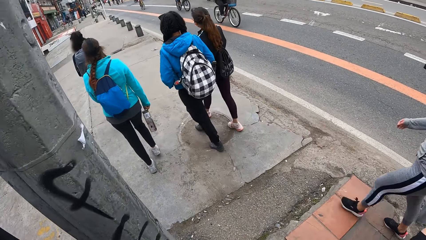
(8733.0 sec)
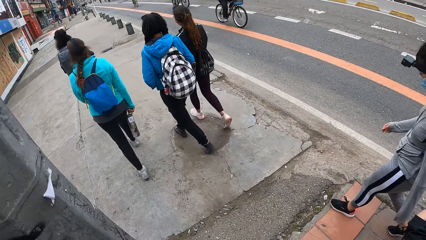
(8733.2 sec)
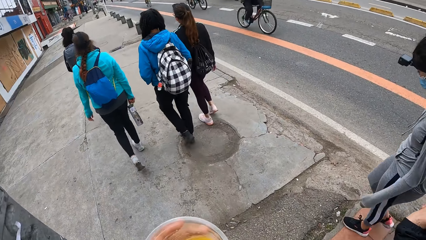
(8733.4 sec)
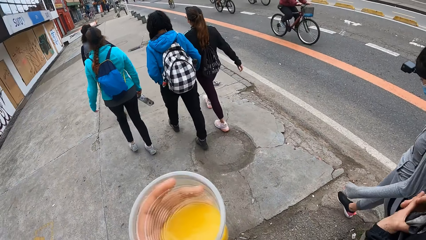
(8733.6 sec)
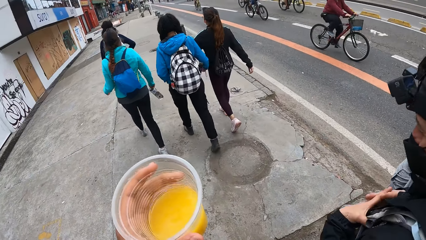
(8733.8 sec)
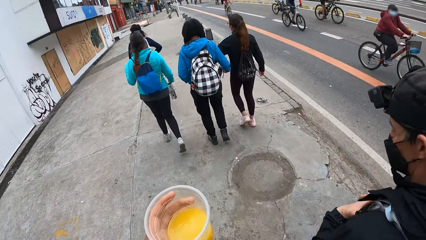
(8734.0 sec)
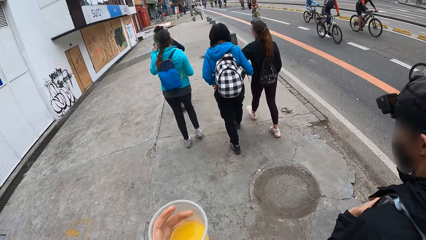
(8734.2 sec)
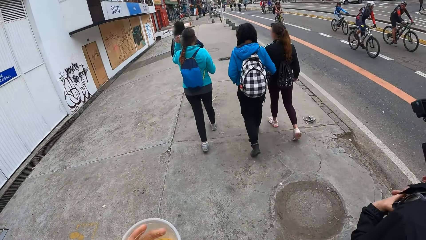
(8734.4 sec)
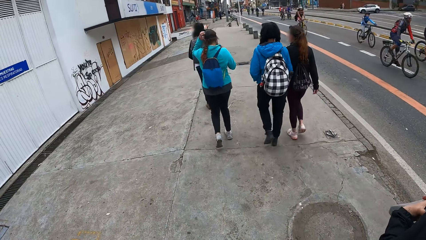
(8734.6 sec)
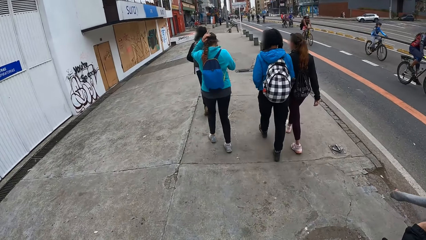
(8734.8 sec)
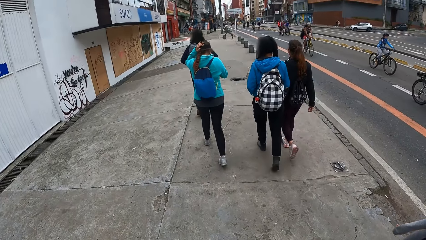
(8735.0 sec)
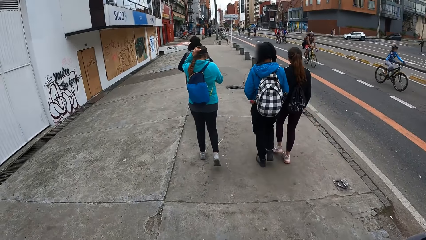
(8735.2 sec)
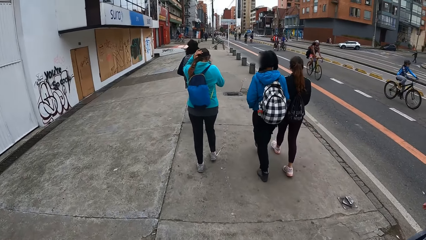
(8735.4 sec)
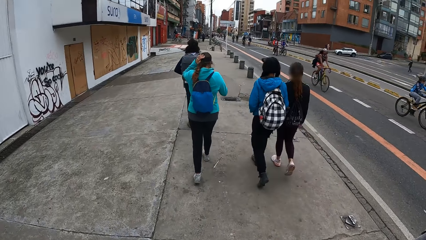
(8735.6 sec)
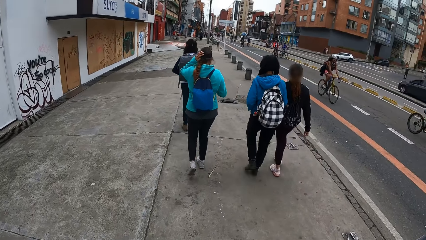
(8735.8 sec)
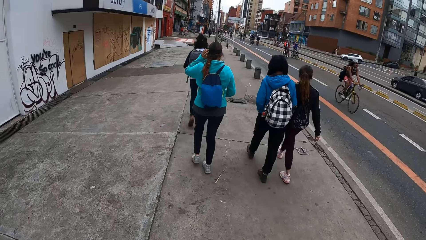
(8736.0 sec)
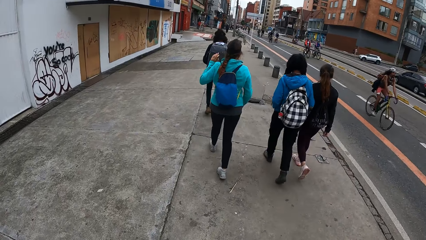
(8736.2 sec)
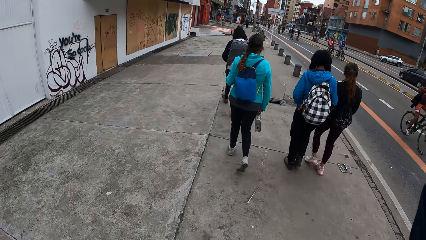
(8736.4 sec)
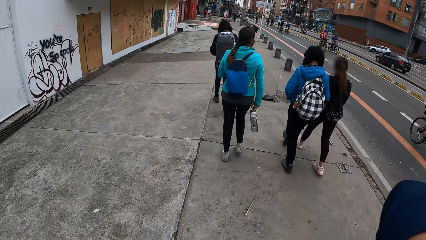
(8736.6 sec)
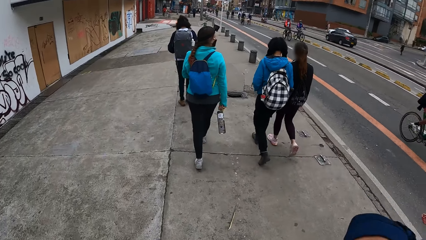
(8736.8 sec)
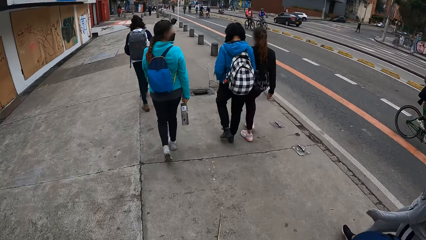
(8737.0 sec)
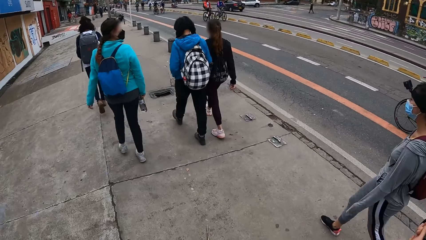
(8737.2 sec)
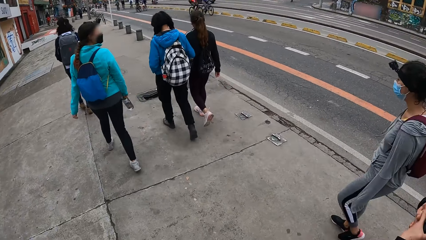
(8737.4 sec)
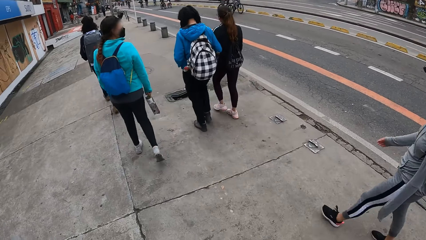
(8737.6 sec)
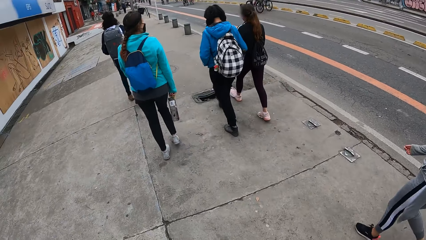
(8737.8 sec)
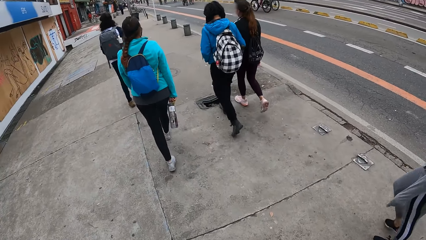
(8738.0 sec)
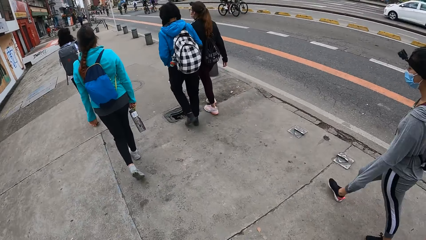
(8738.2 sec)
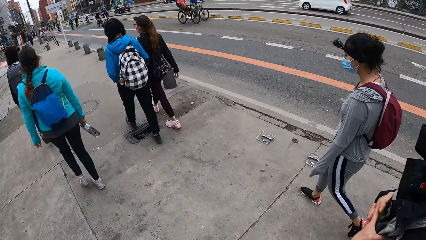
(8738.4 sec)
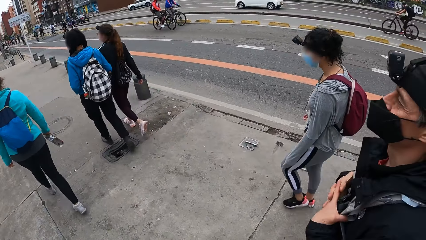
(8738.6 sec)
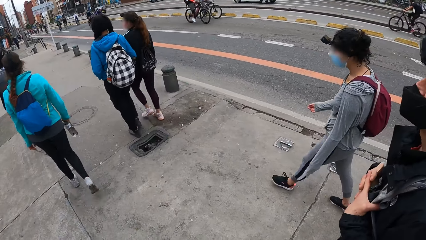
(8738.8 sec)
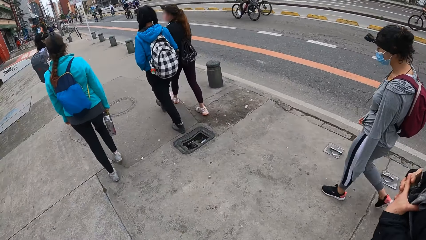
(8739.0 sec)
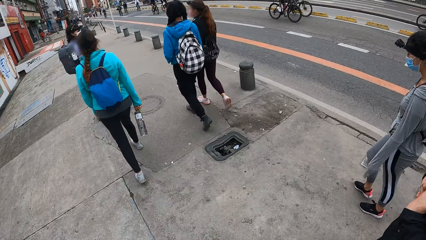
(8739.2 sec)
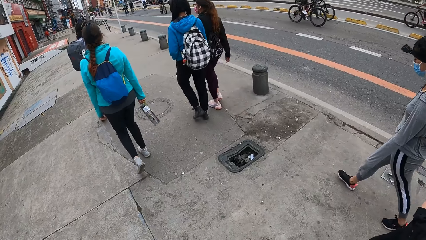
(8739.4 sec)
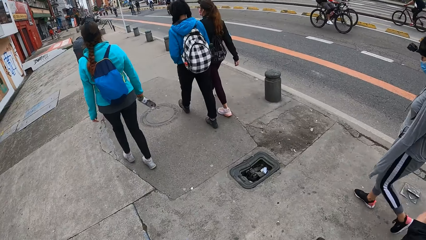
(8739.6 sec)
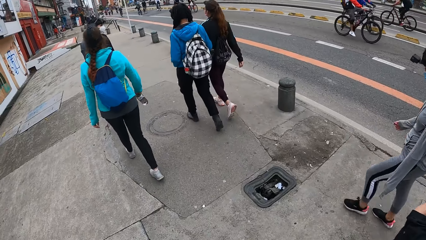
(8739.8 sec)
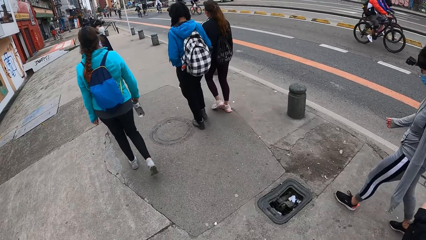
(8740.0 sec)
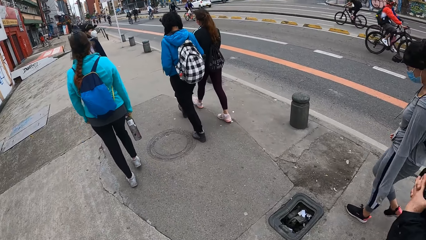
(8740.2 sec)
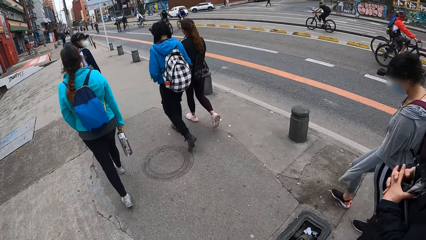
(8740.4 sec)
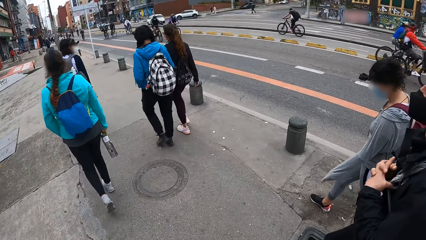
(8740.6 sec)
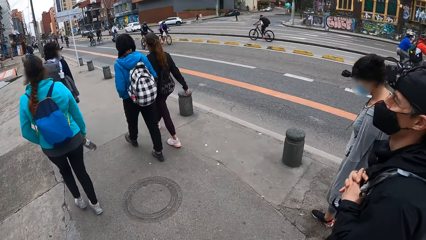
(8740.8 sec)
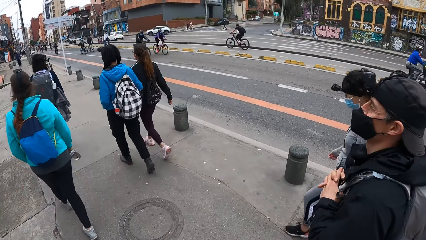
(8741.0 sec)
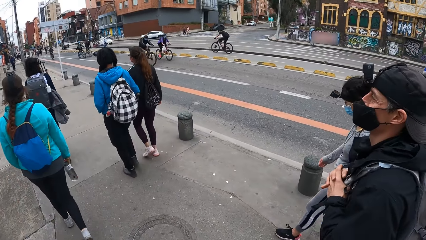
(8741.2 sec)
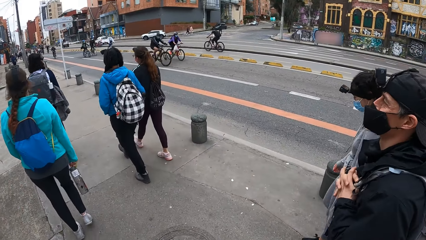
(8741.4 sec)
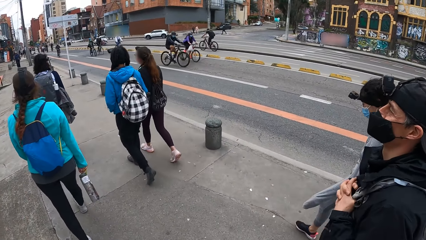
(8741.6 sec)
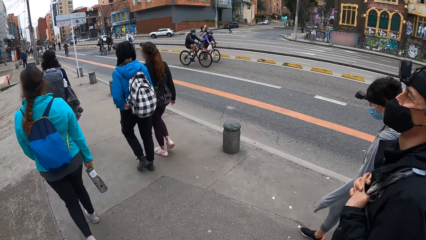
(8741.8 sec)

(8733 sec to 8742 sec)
The woman touches her hair with her left hand. The camera wearer holds a cup with a drink. They walk along the pavement.

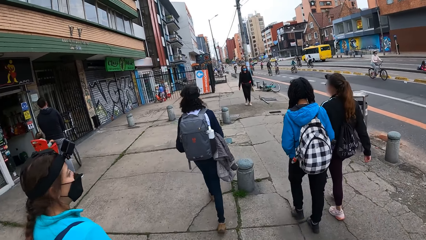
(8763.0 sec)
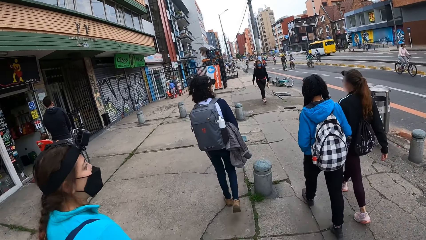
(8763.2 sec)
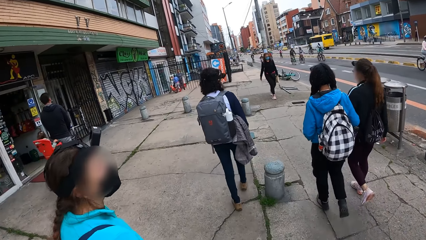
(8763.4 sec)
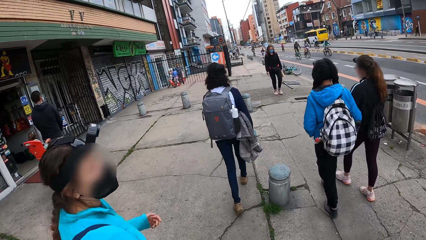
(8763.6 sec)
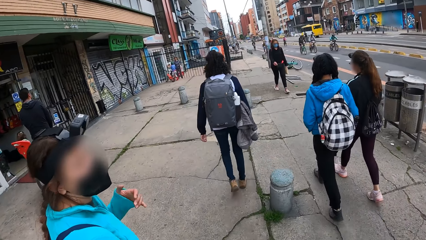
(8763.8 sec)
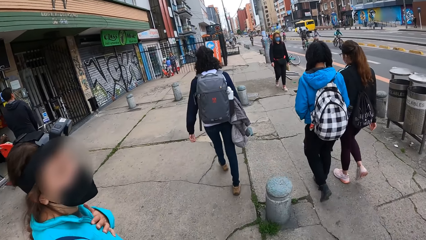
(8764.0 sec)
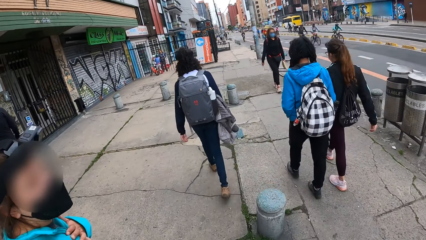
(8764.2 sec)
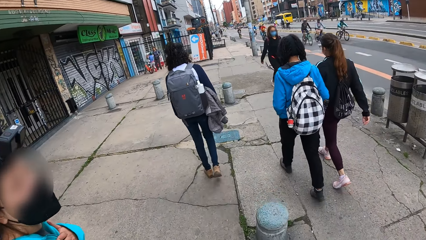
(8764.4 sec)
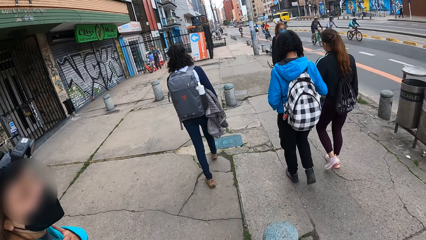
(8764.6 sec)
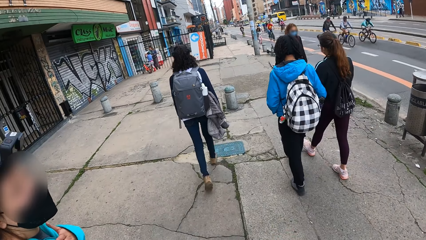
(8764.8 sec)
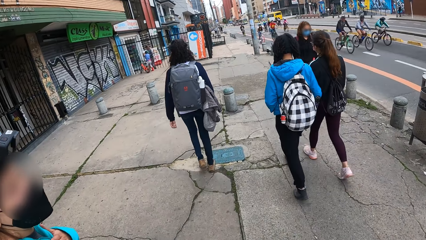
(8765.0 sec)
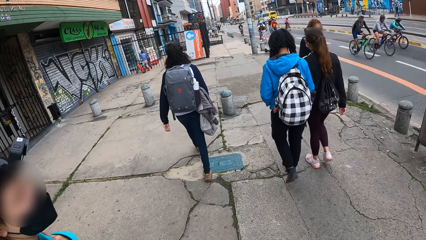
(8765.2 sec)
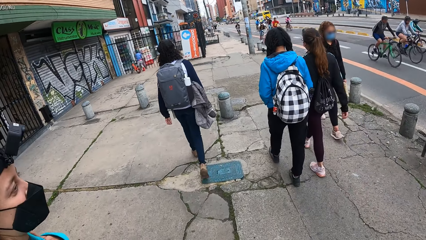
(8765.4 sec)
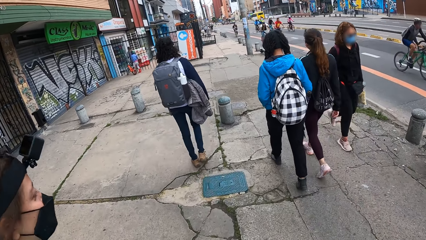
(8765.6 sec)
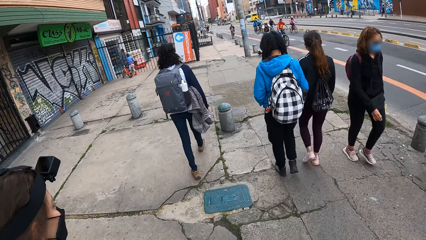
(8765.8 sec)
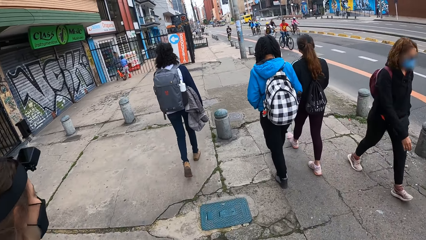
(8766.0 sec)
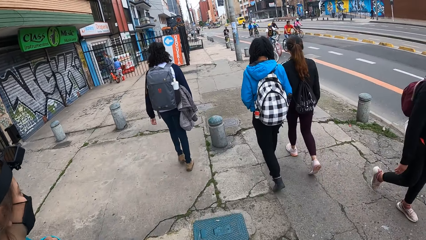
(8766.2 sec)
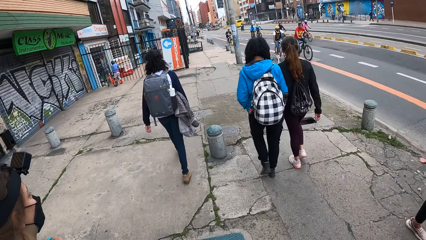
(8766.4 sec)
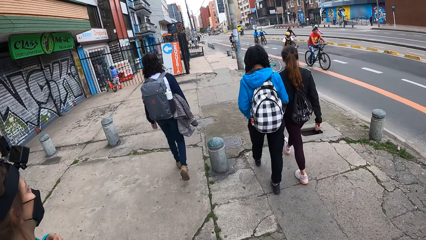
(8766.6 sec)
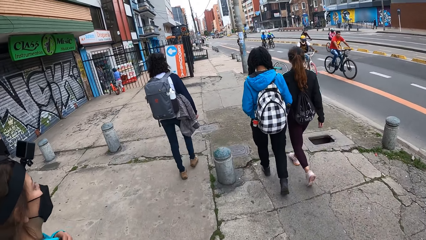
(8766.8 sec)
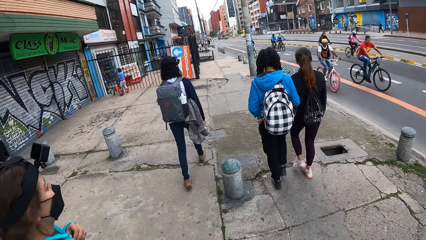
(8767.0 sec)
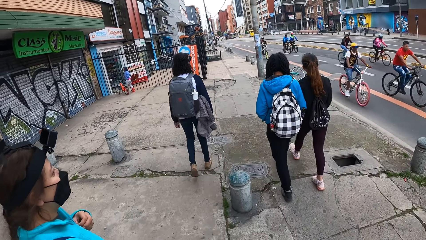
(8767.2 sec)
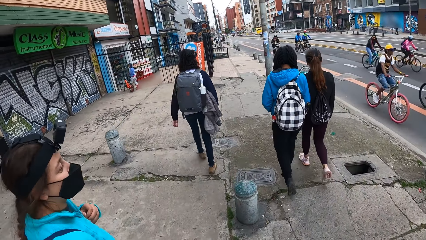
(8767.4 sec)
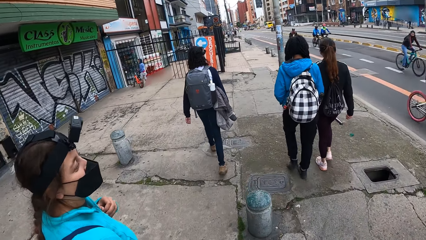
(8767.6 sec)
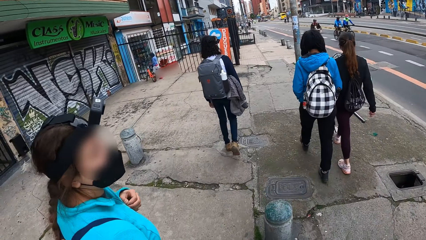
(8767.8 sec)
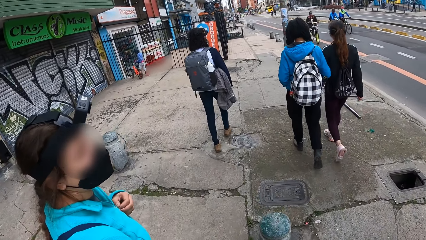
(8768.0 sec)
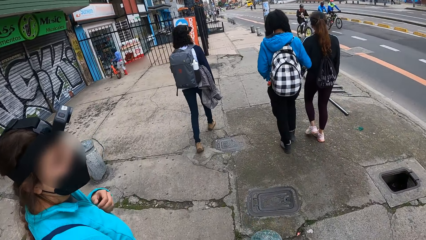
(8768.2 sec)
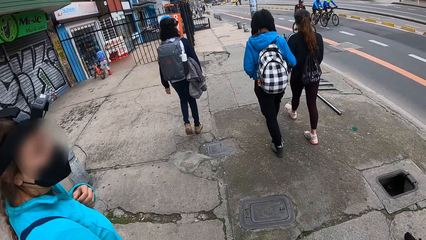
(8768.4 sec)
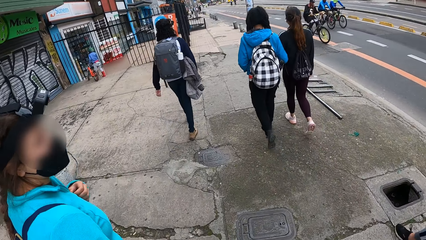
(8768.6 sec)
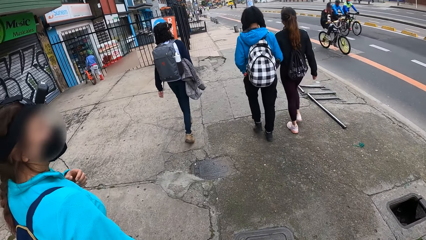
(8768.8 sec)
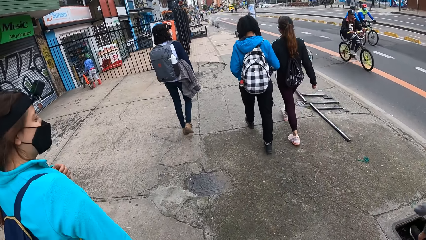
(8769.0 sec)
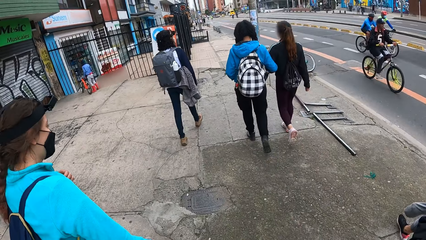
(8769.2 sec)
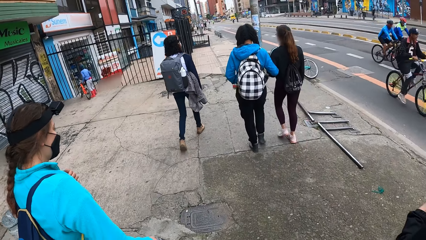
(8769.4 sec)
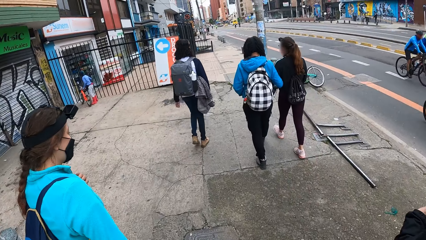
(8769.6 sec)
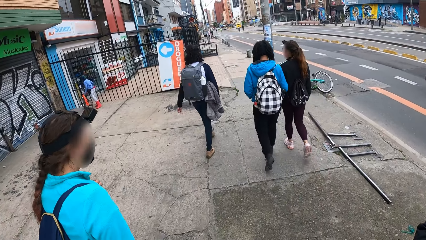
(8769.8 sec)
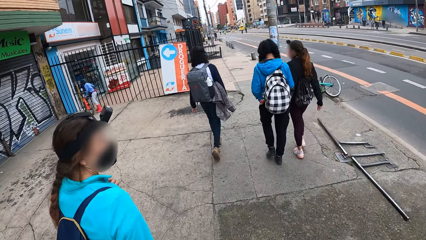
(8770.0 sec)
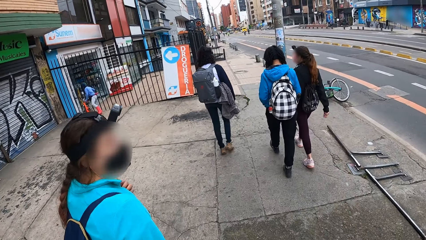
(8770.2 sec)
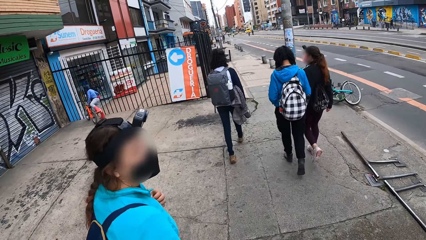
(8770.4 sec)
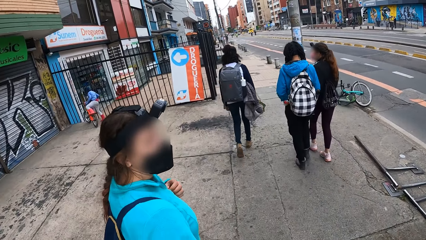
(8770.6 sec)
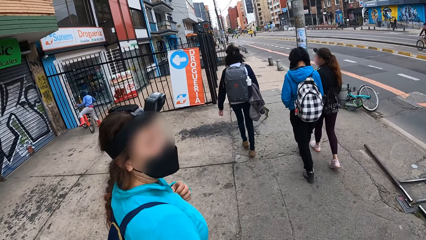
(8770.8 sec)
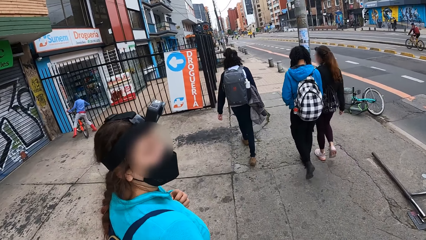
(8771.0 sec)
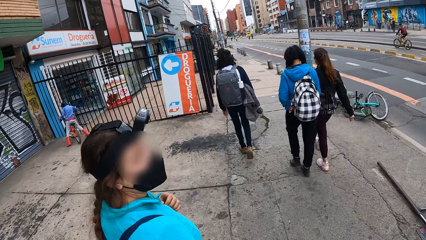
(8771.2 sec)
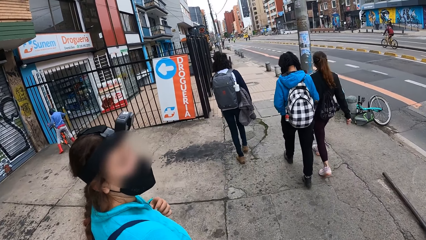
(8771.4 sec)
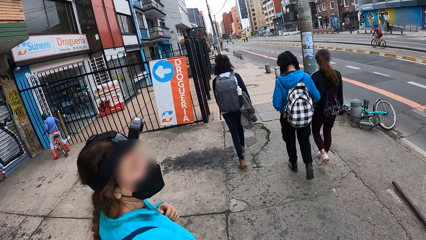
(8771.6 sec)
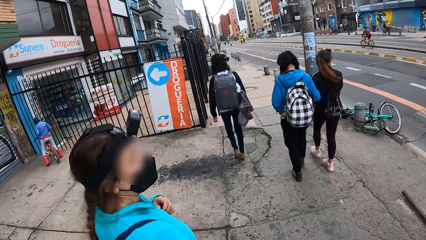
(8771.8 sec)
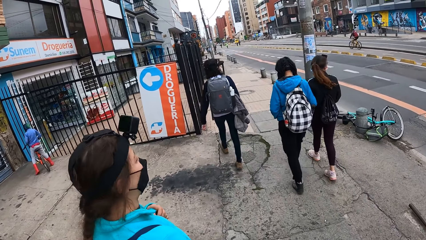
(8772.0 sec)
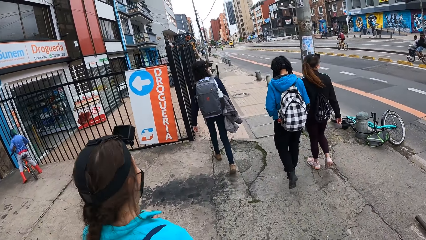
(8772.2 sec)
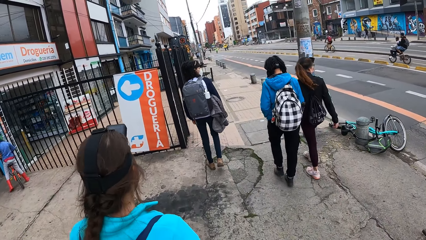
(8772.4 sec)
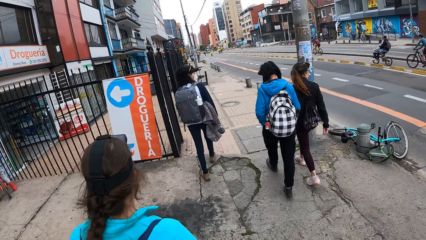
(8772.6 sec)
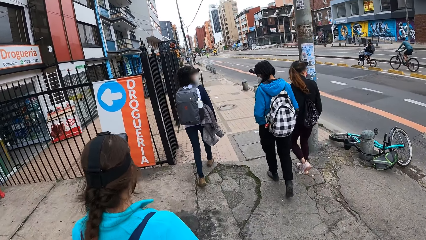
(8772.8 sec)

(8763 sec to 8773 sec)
A female converses with the camera wearer. The camera wearer walks along the pavement.
